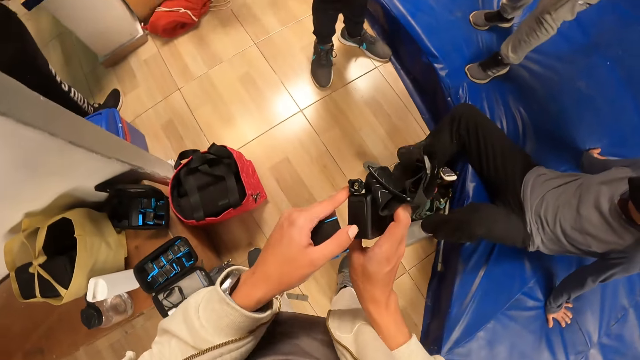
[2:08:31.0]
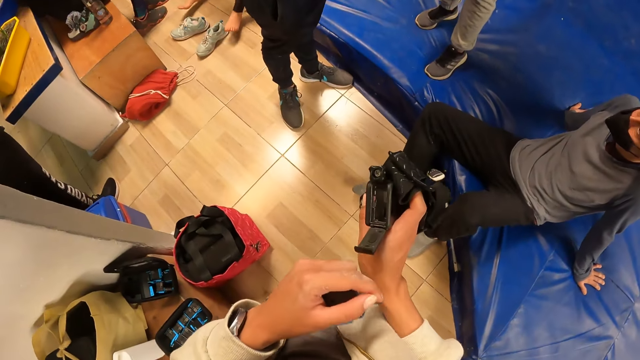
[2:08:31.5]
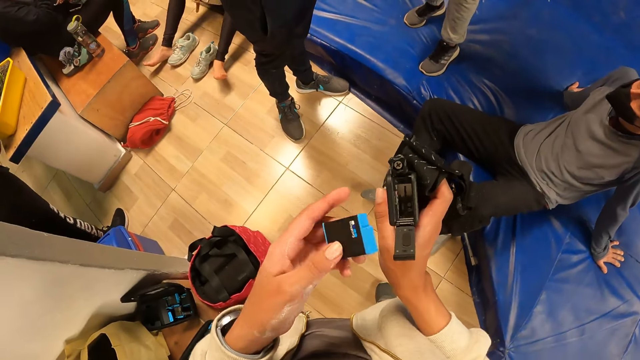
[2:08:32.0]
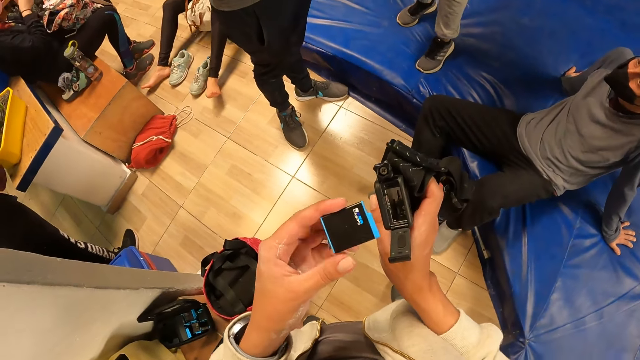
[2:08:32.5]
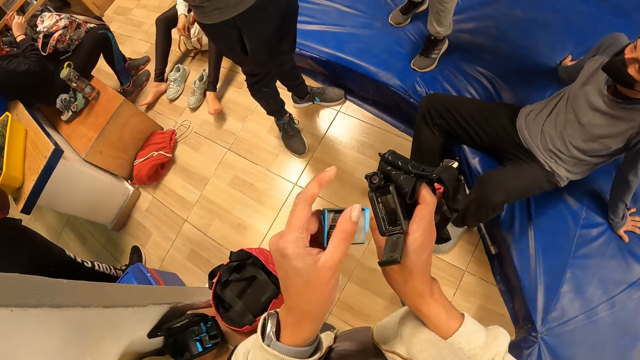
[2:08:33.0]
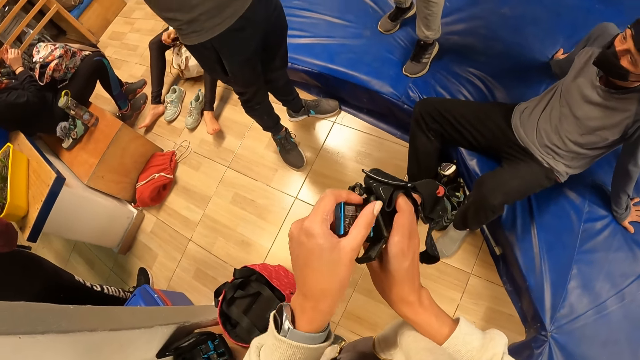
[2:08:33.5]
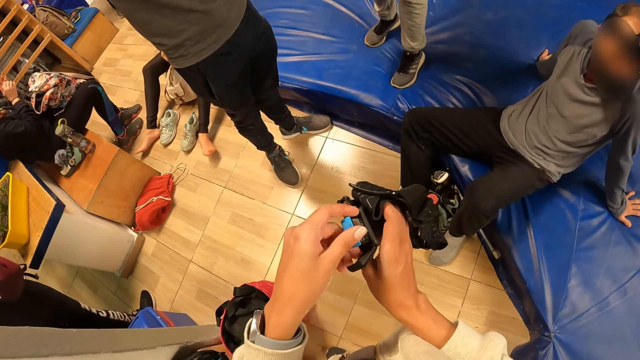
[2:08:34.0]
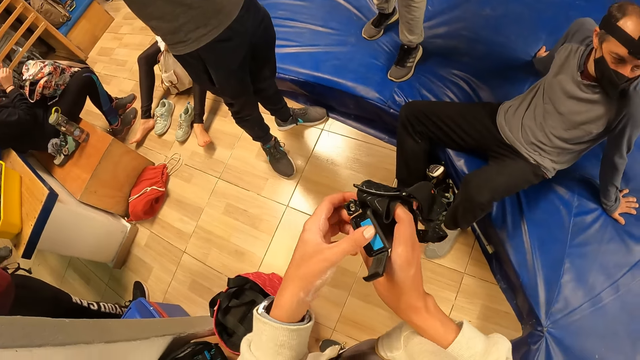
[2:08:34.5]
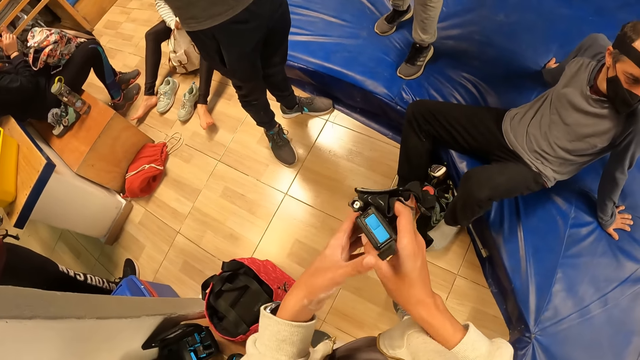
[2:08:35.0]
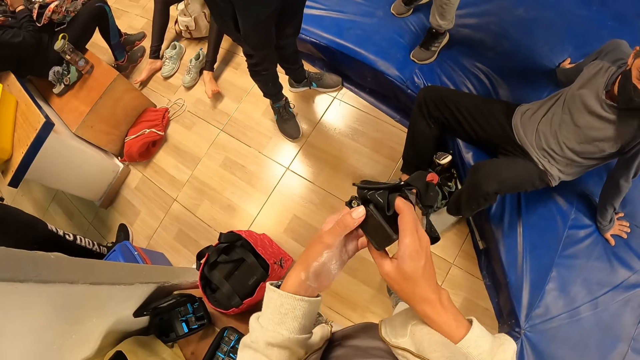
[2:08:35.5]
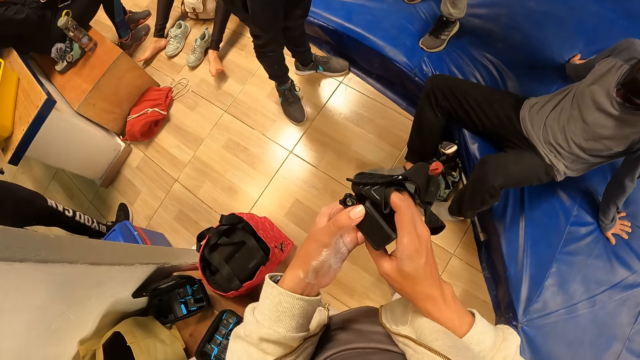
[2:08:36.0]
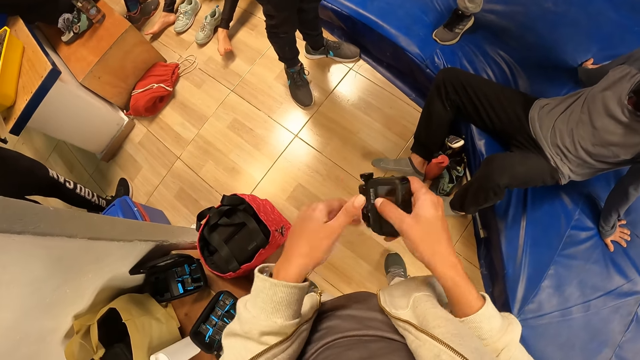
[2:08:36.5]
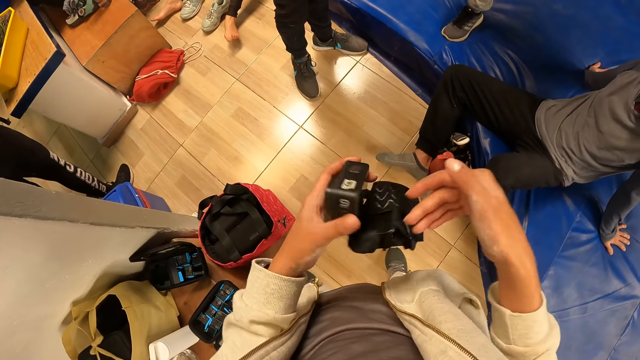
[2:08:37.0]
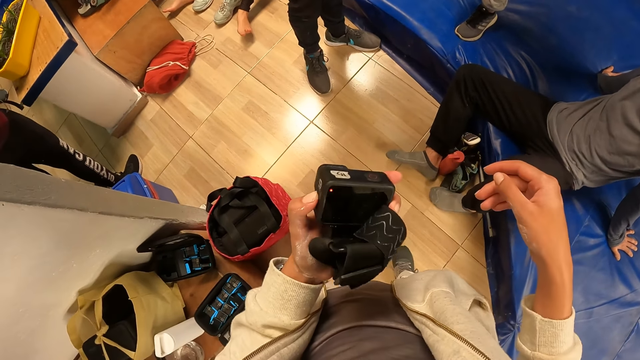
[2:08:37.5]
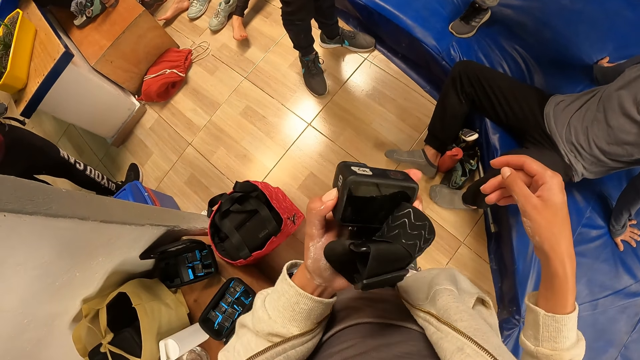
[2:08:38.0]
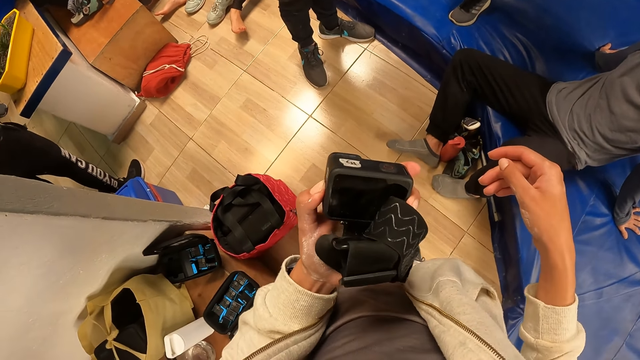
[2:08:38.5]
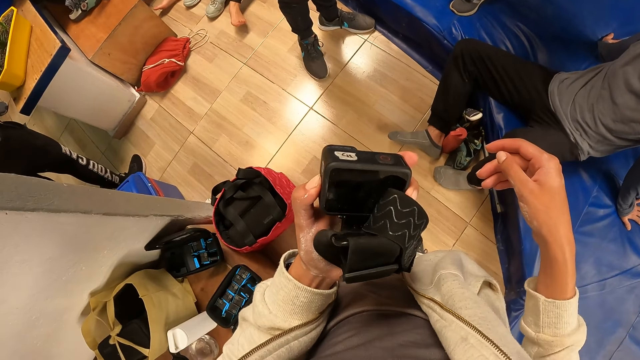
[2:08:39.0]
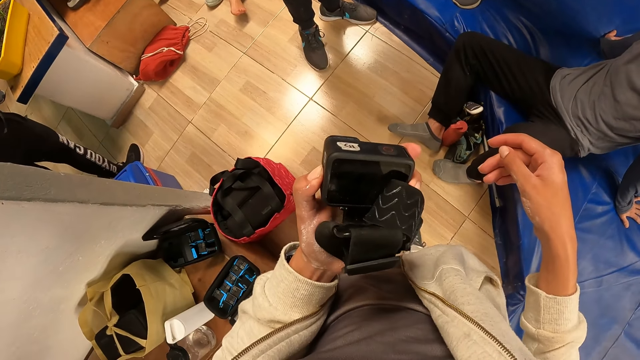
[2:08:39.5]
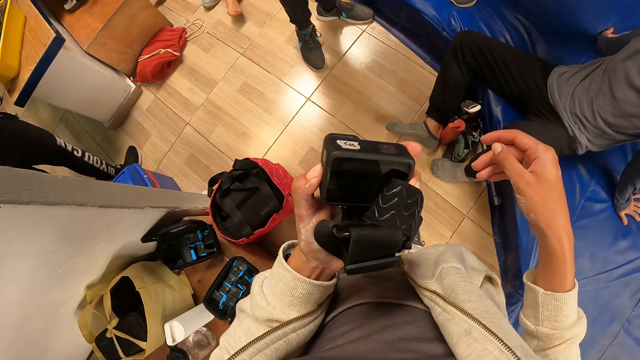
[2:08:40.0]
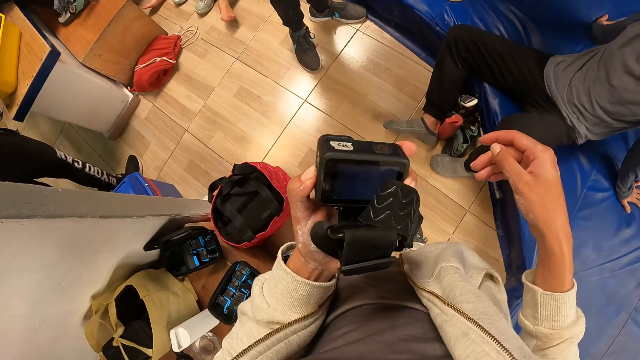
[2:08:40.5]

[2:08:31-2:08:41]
The camera wearer opens the head camera battery cover with his left hand. A woman opens the bag on the floor with her hands. The camera wearer inserts the battery in his left hand into the head camera in his right hand. The woman searches the bag on the floor with her hands. The camera wearer covers the head camera with his left hand. He passes the head camera from his right hand into his left hand. He powers the head camera on with his left hand.

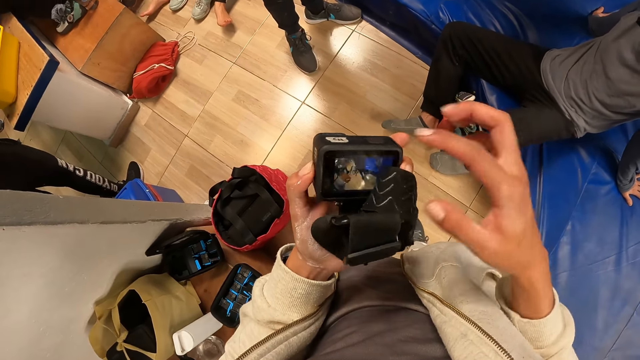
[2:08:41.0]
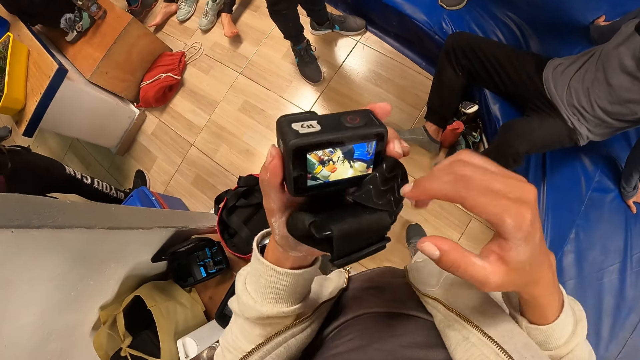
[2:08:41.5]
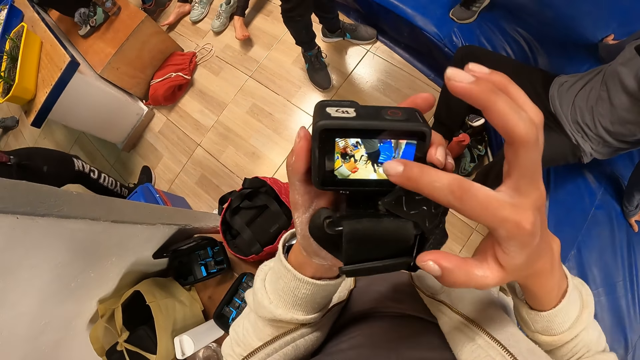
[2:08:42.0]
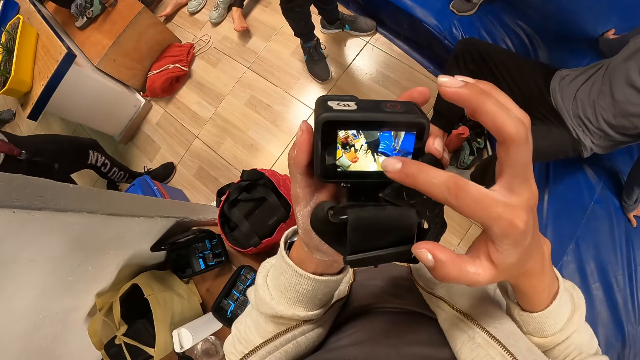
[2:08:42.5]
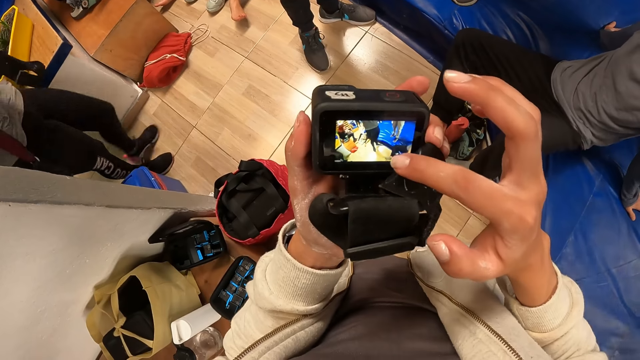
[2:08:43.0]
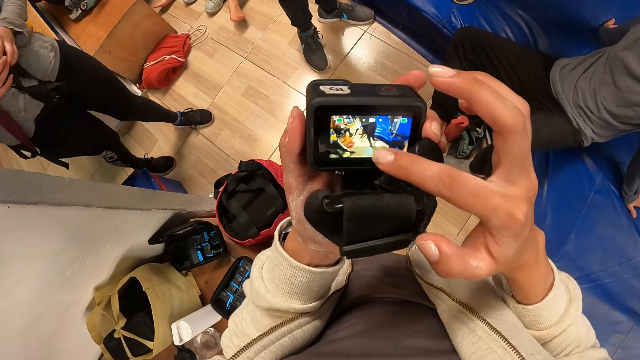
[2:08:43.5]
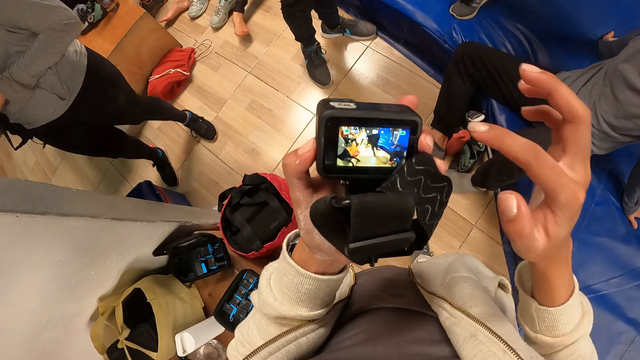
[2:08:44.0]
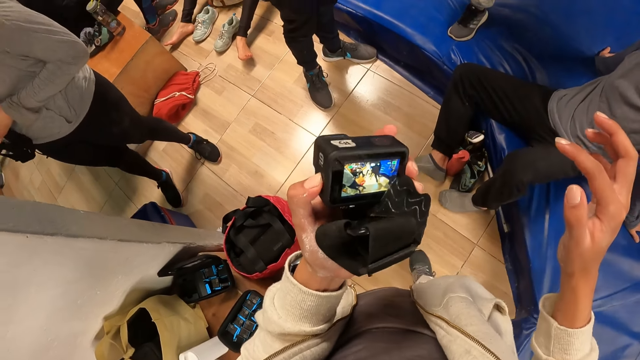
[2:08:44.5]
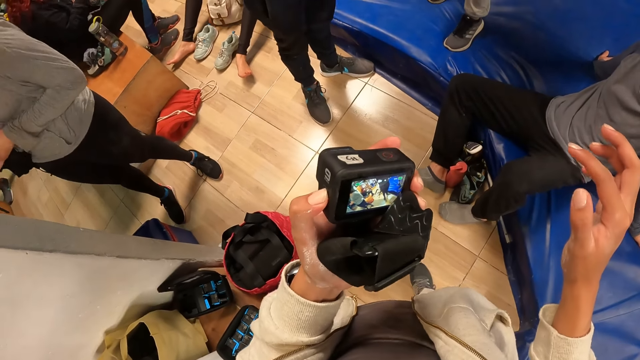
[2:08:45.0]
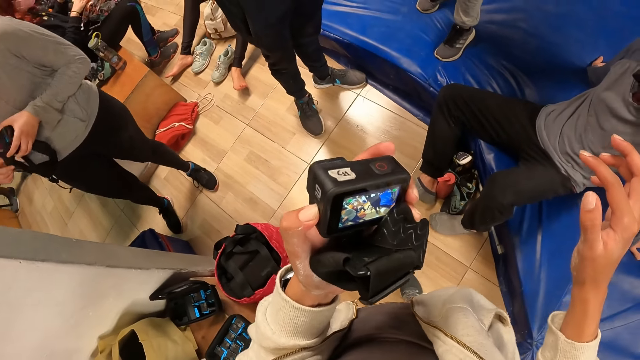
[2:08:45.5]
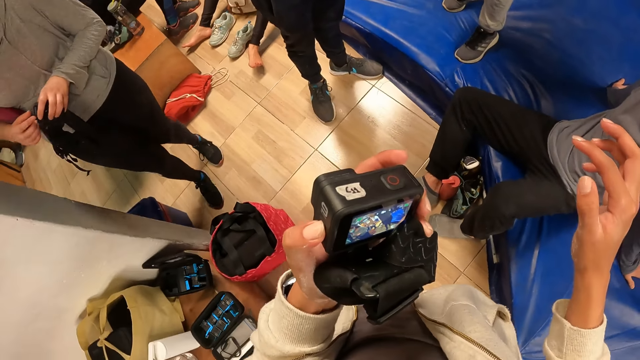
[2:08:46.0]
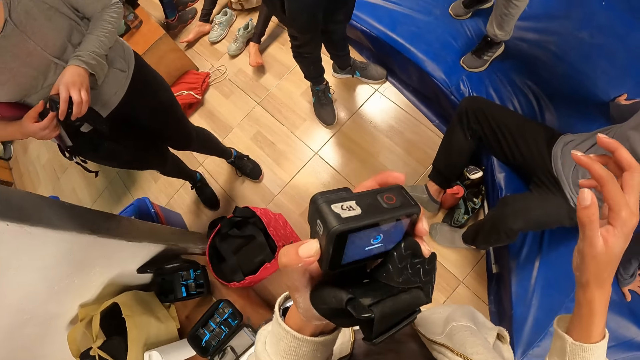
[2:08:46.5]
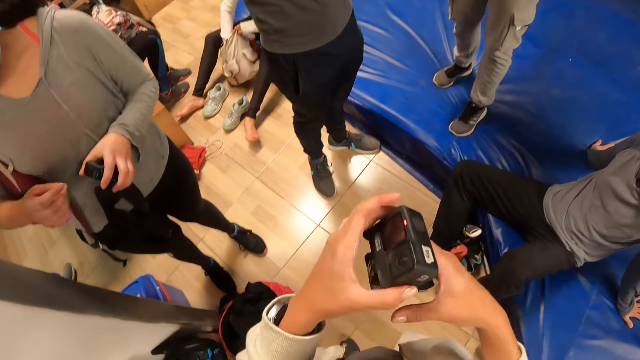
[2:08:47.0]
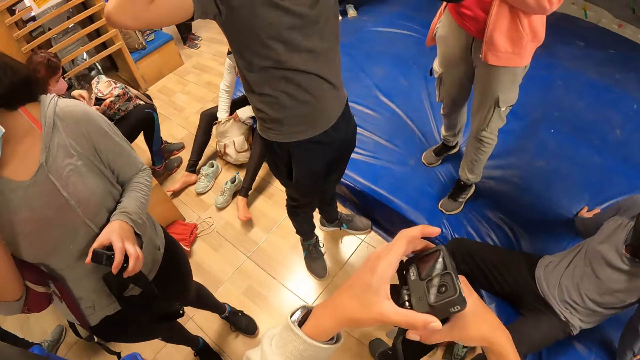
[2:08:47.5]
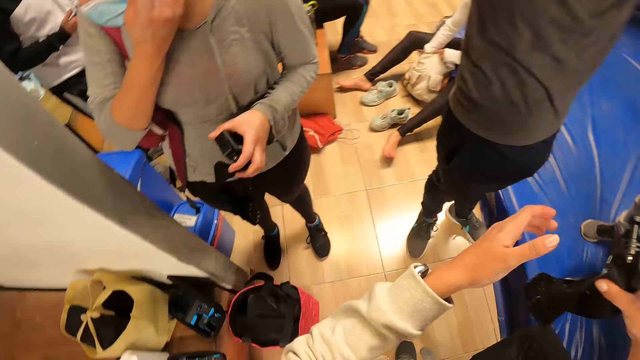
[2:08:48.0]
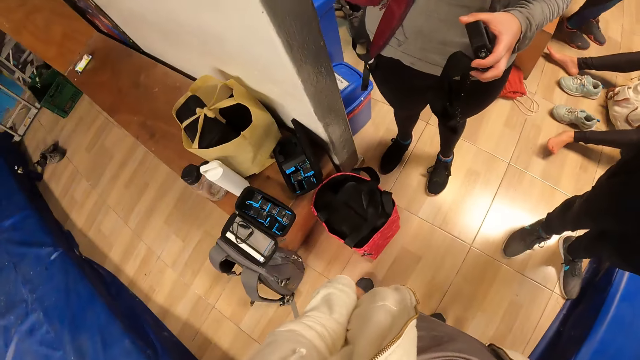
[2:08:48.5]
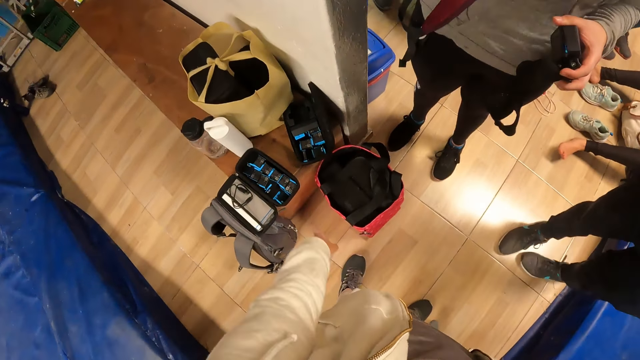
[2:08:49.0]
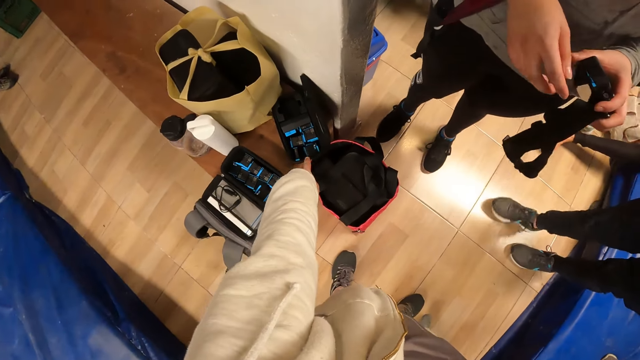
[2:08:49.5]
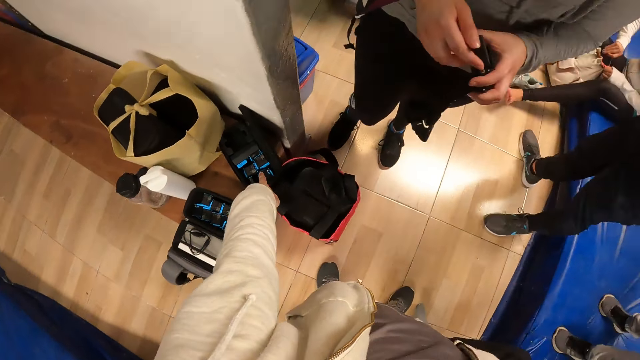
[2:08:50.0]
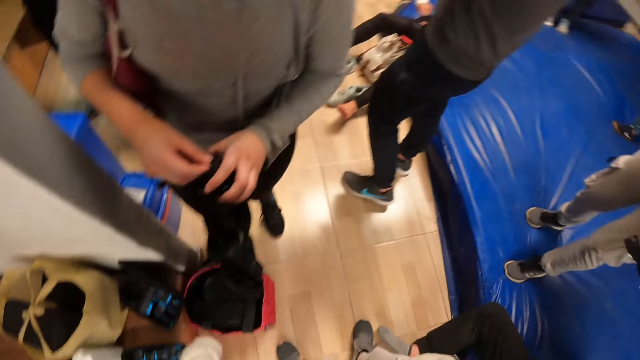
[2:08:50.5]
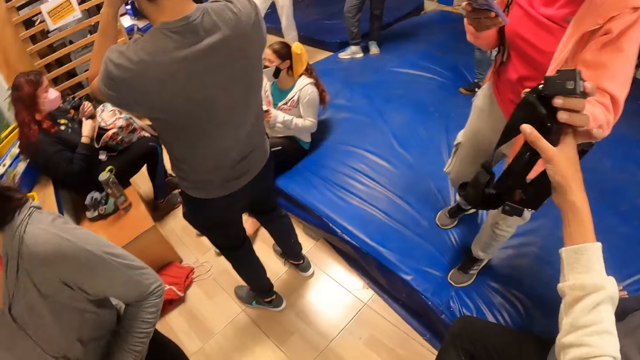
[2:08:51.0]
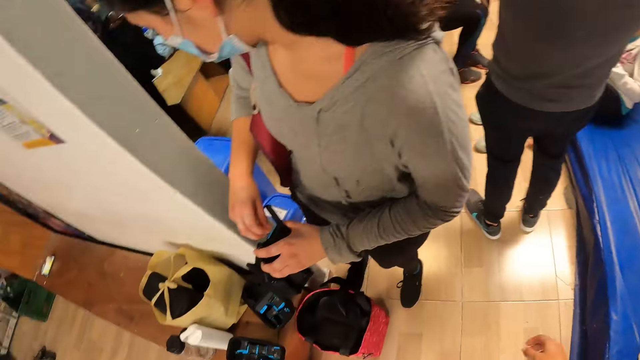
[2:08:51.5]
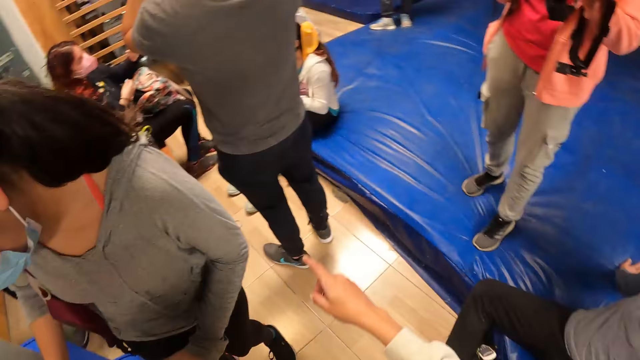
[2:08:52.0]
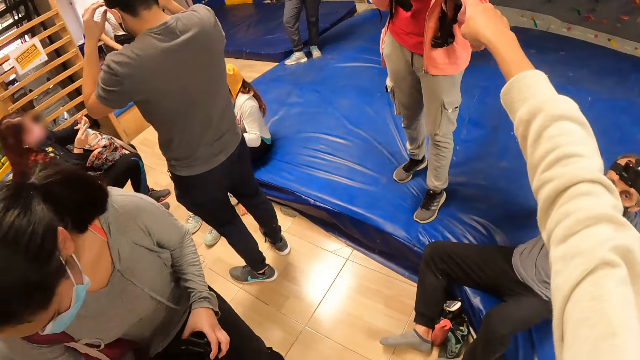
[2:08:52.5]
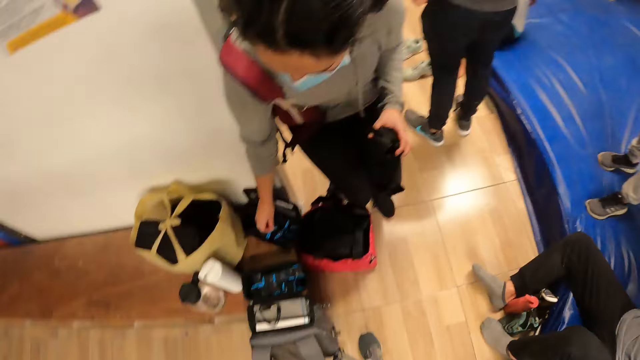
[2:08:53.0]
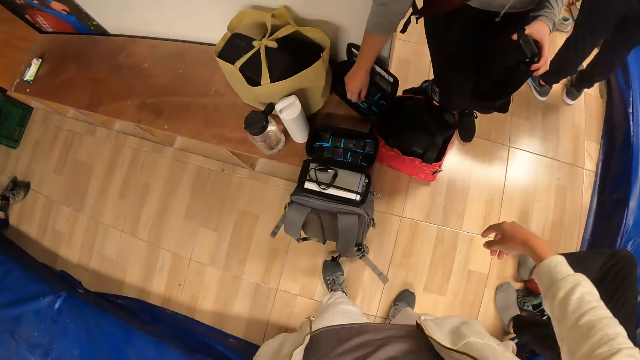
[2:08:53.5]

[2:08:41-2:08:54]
The camera wearer operates the head camera in his left hand with his right hand. He presses the camera screen. He powers the head camera off with his left hand. A woman adjusts a camera with her hands. The camera wearer passes the head camera from his left hand into his right hand. He hands the head camera to another woman. He points towards the tech case on the bench with his left hand. The first woman adjusts the camera with her hands. The other woman collects the head camera from the camera wearer's right hand with her left hand. The camera wearer points towards the other woman with his right hand. He dialogues with the other woman. The first woman picks up a battery from the tech case on the bench with her right hand.
